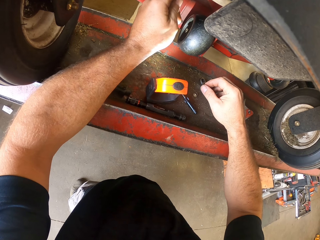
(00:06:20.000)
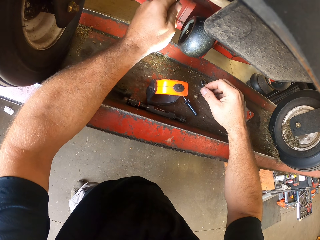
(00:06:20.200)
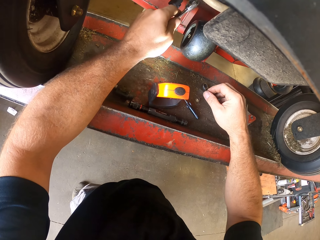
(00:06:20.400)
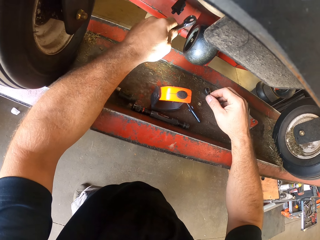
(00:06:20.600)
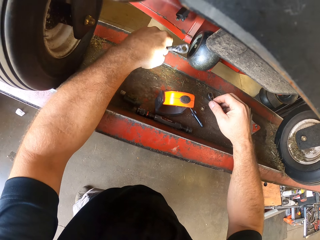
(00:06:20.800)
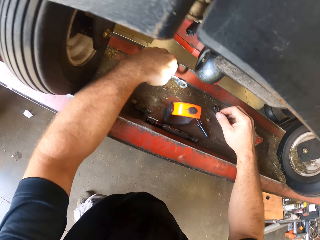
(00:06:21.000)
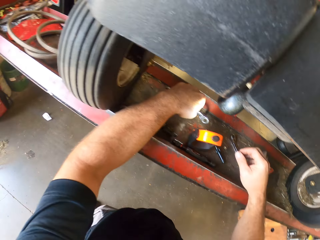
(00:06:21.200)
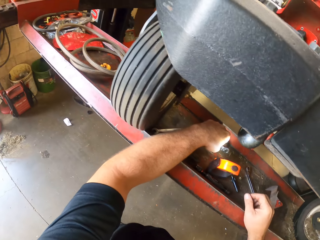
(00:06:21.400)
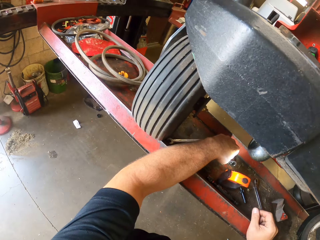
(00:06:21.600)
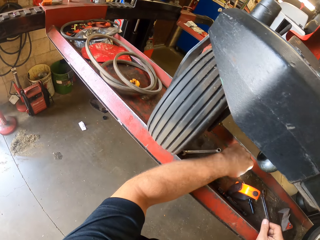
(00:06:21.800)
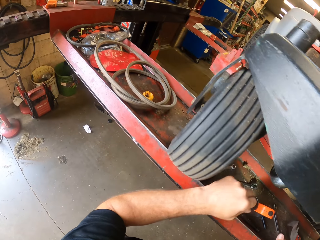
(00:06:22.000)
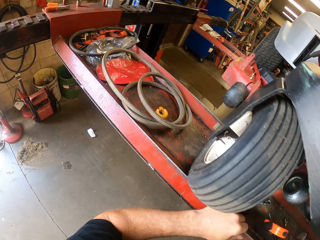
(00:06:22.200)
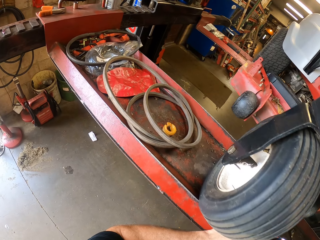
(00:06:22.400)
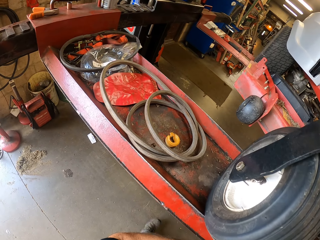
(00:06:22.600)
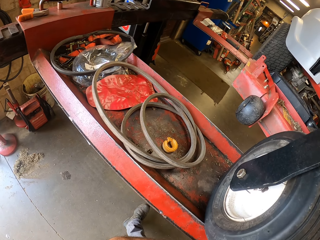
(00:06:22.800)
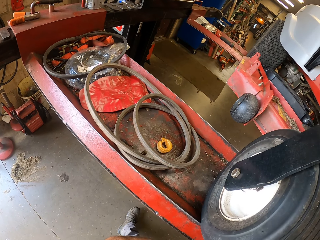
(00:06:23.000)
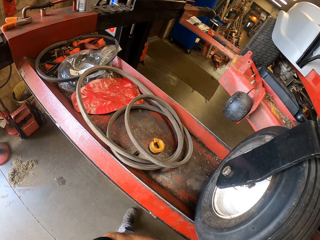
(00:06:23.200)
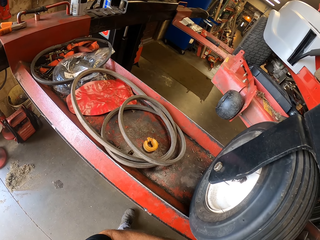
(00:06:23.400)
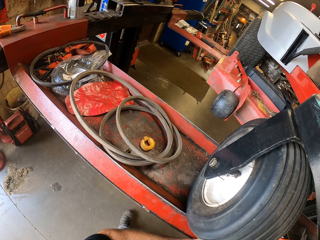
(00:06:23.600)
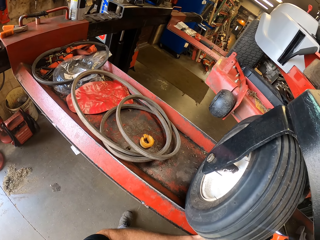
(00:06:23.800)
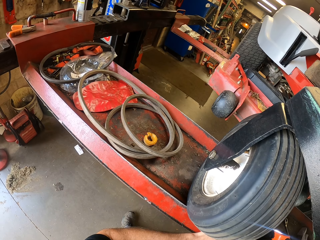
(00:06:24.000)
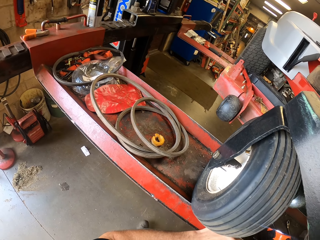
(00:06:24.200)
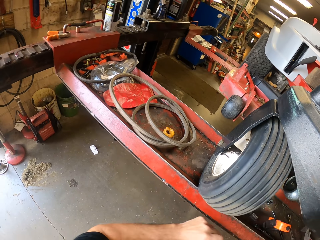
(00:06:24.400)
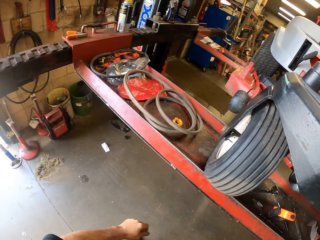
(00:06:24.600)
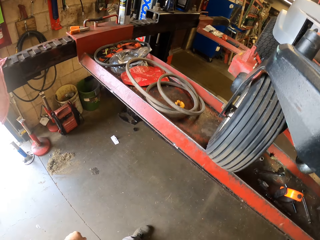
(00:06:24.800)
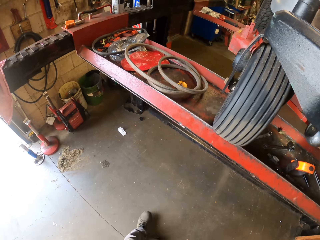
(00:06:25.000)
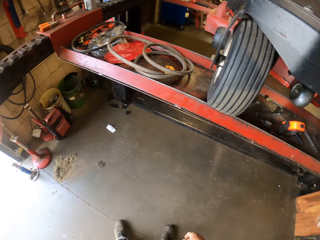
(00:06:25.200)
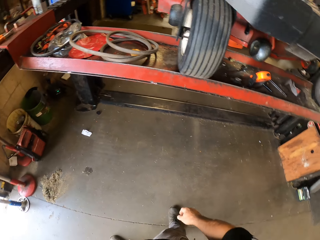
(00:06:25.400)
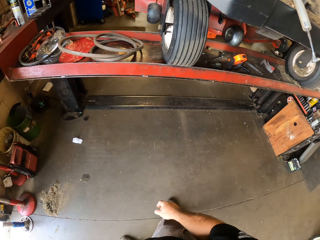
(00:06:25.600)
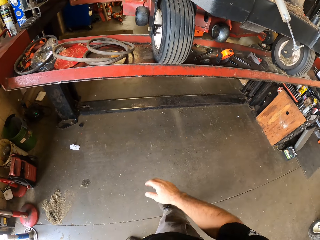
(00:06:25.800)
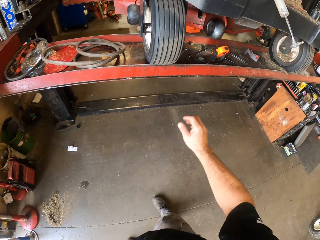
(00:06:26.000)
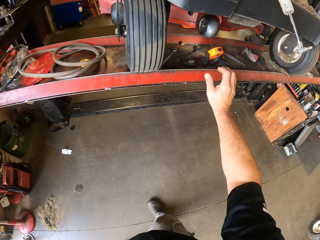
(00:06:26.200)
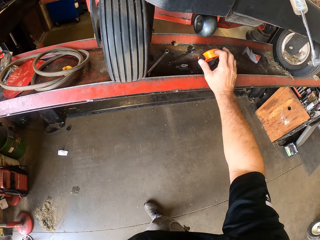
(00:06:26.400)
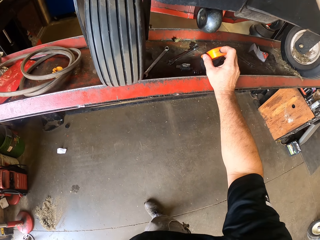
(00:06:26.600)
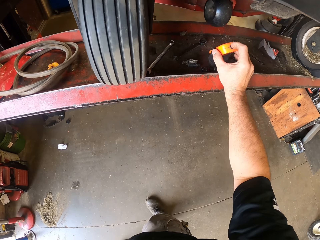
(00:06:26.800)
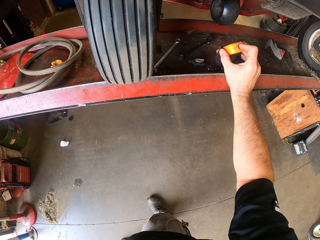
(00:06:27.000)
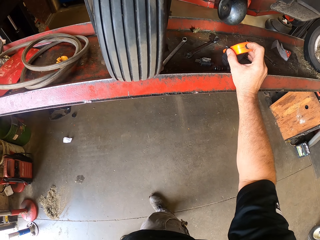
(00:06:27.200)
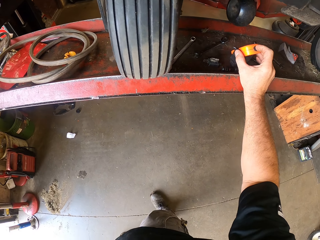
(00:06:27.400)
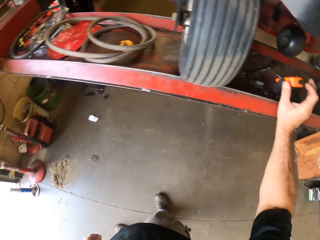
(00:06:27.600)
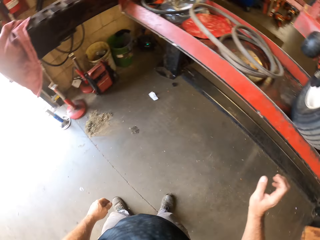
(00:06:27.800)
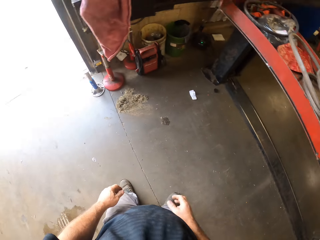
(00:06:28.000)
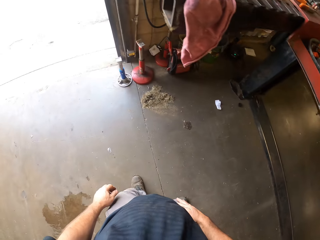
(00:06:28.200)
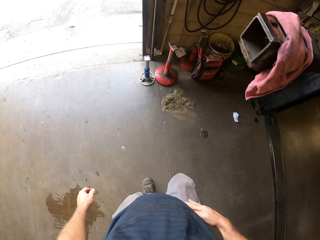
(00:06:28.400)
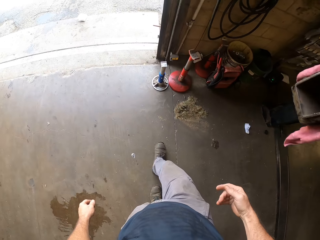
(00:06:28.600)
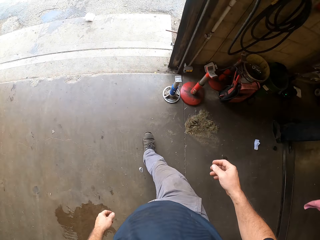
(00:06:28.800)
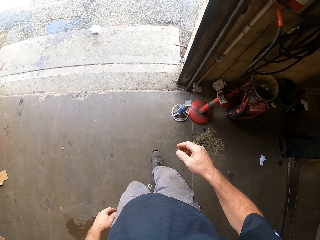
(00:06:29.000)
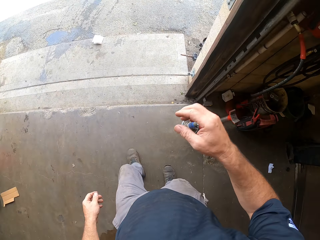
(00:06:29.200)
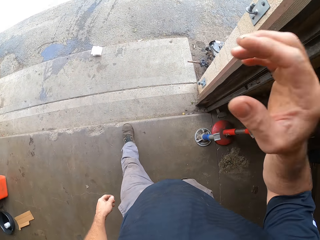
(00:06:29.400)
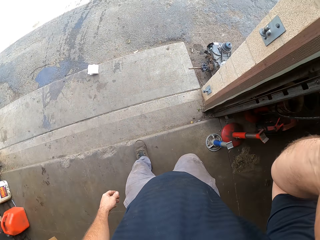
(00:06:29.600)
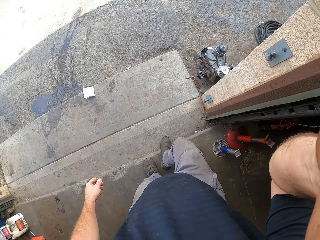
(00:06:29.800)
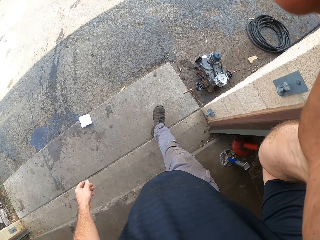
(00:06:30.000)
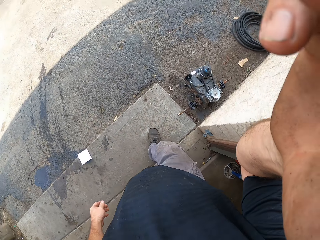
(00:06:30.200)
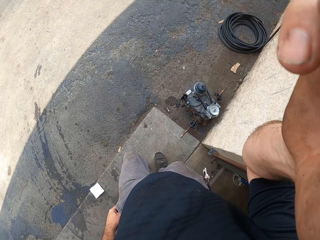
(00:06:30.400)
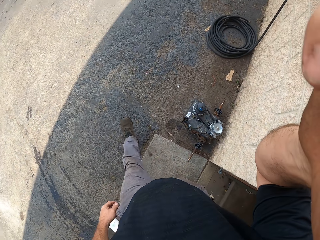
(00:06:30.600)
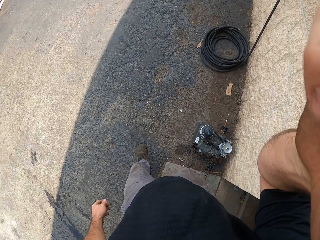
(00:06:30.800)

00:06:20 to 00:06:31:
The camera wearer drops the spanner in his left hand on the beam next to the torch. He looks in the room. He lifts his hand. He switches off the flashlight on the beam with his right hand. He holds his waist. He walks towards the door. He raises his right hand towards his face.
